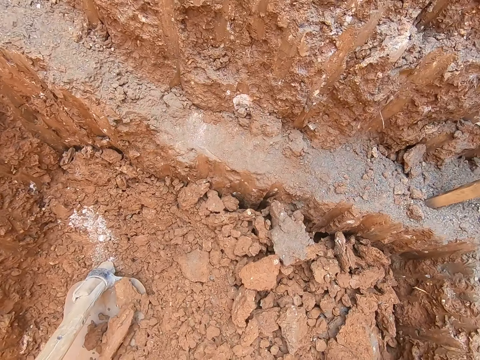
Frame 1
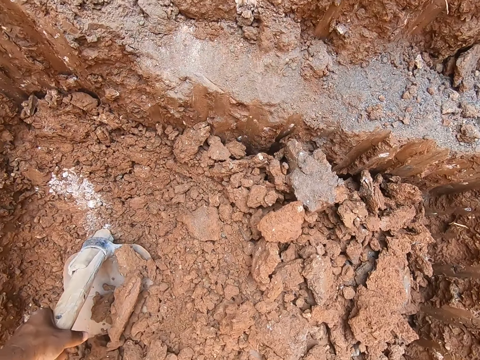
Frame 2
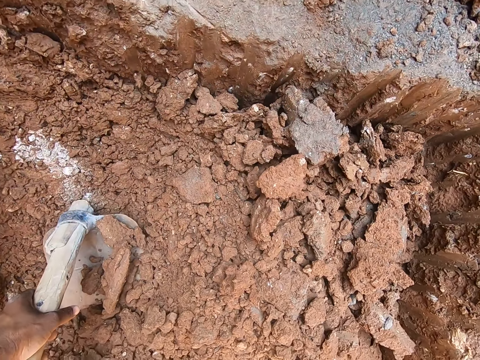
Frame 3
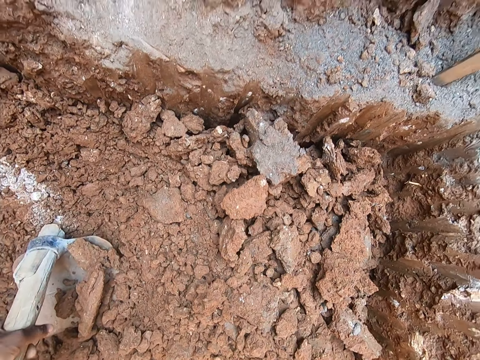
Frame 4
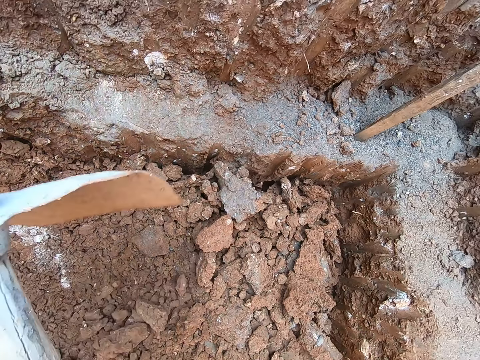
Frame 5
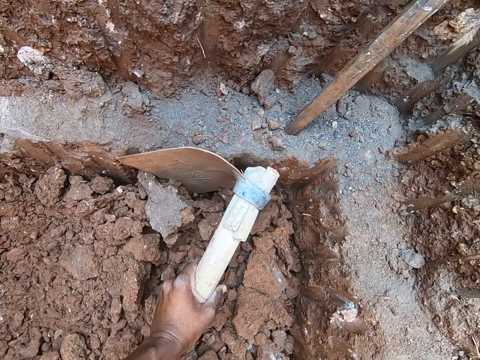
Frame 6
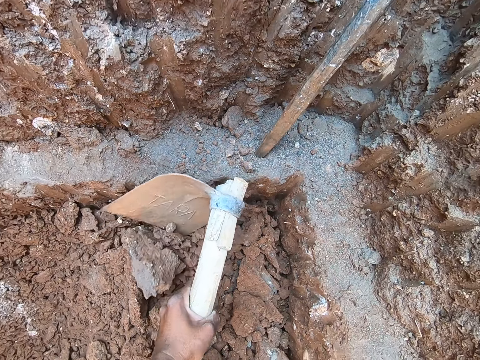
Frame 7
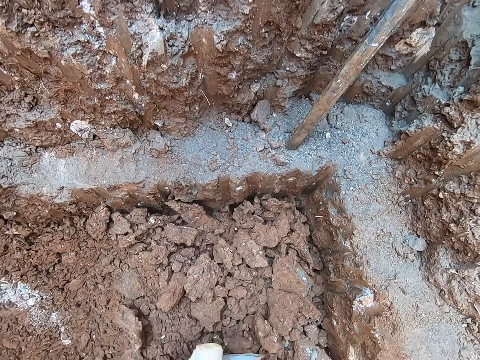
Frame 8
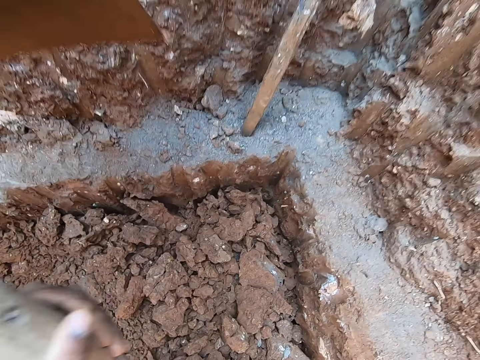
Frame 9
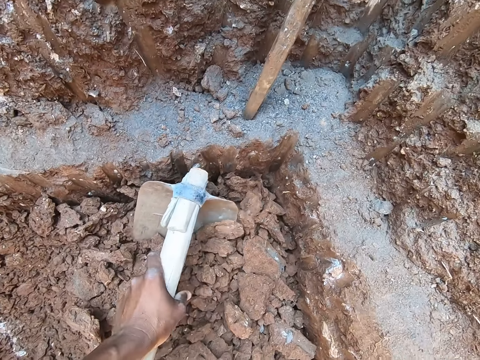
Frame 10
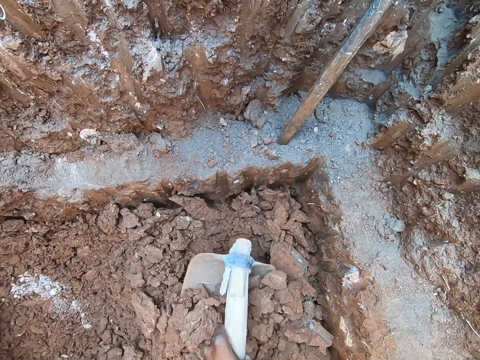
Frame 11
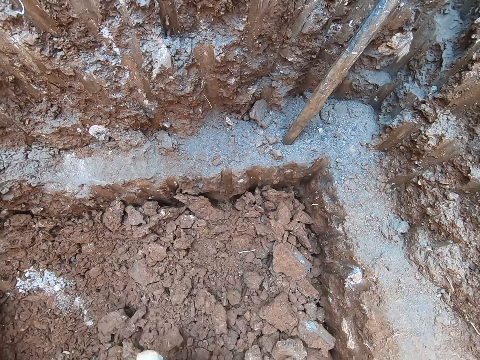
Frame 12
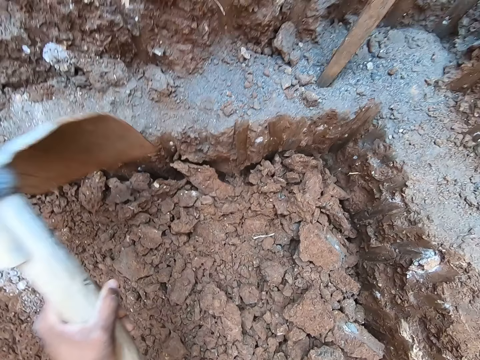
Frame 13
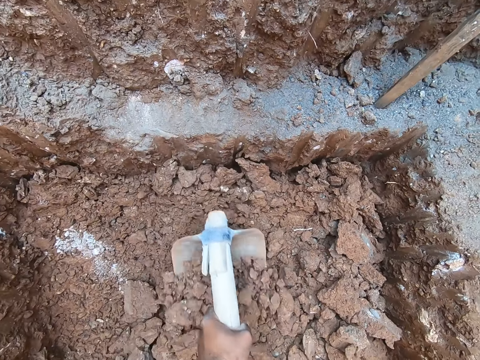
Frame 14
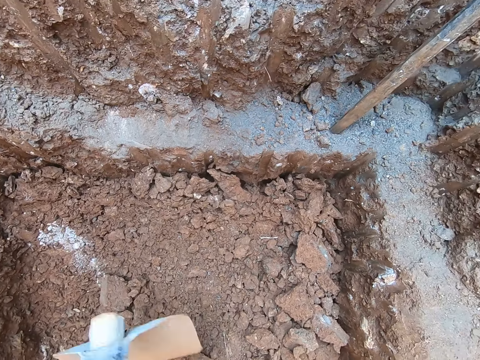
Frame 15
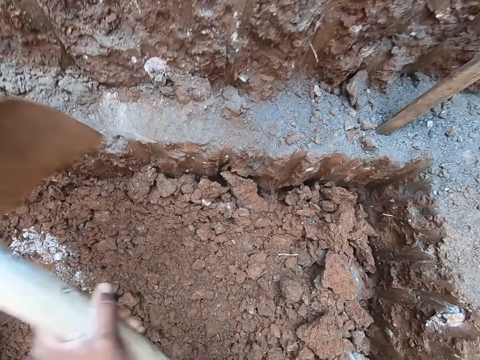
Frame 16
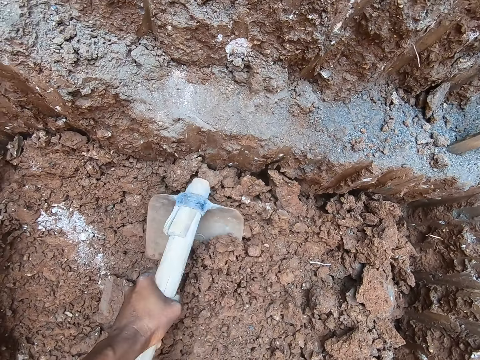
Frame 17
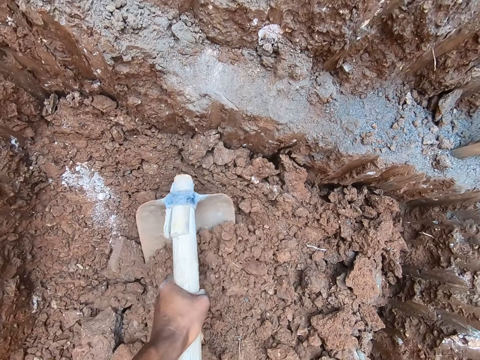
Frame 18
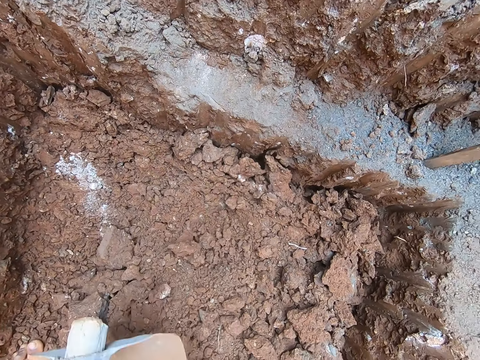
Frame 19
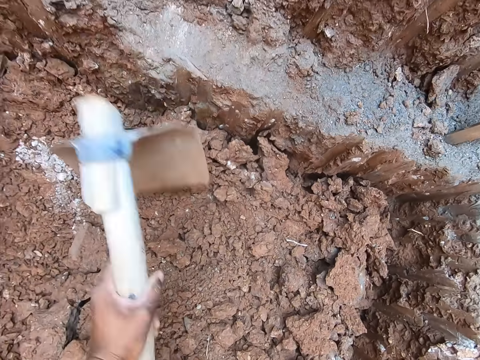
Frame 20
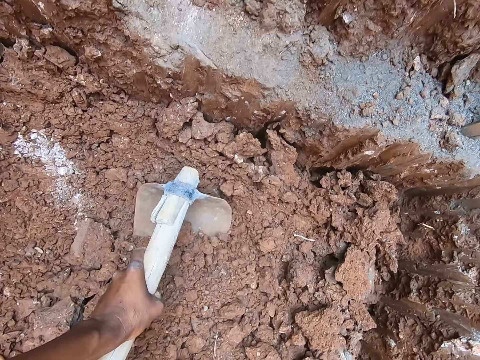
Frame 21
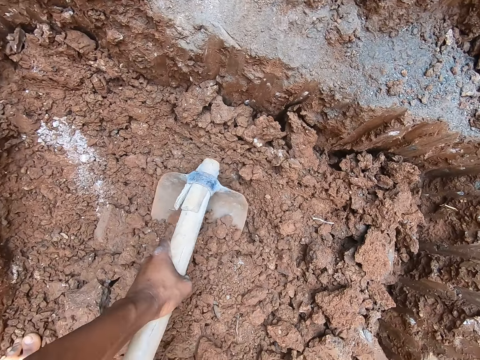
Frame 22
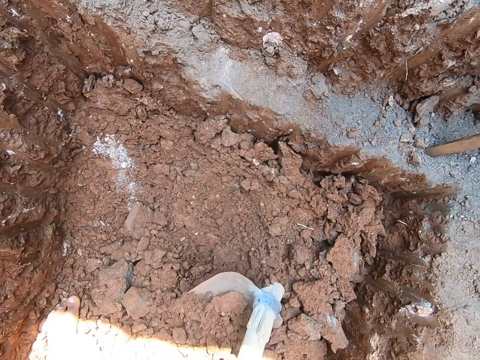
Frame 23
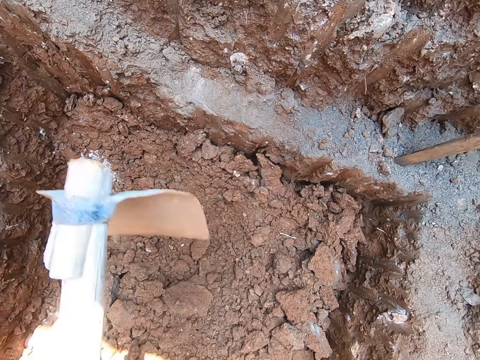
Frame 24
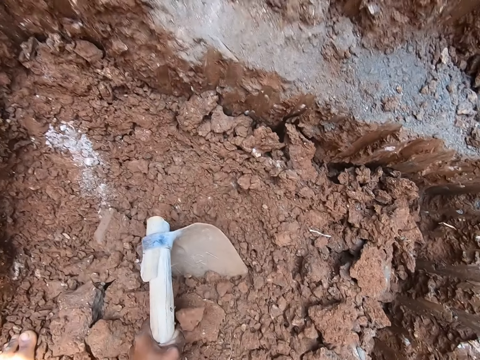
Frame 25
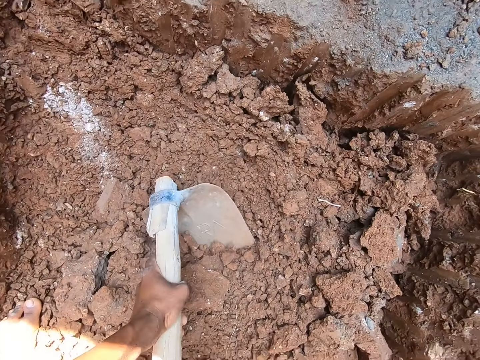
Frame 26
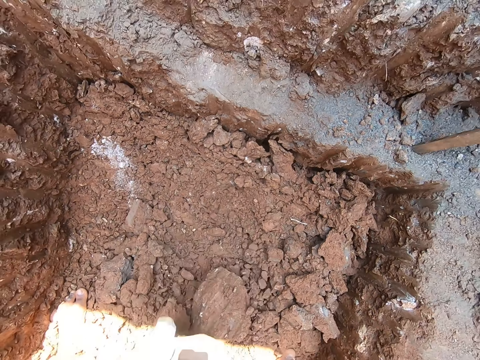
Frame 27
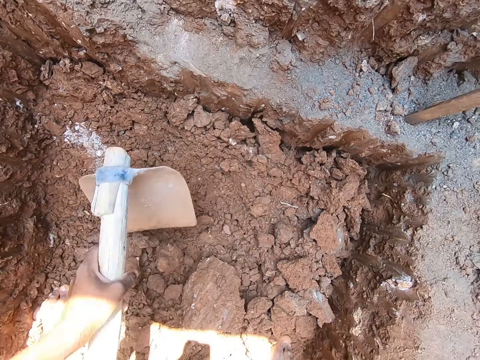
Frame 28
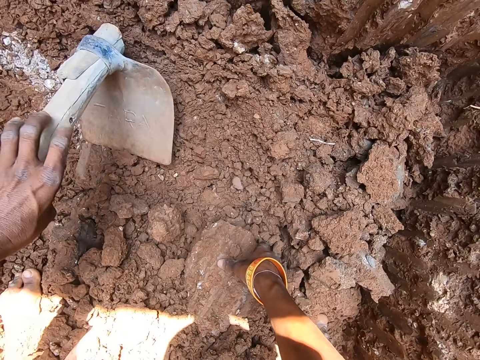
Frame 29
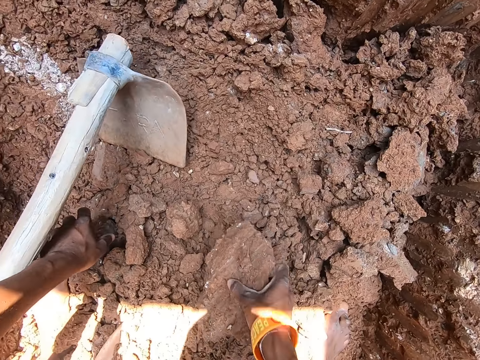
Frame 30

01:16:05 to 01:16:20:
The camera wearer picks up the hoe from the ground in the hole with his left hand. He holds the hoe. He lifts the hoe. He digs stones from the ground in the hole into the bowl with the hoe in both hands. He scoops the soil with the hoe. He digs. He scoops the soil with the hoe. He digs. He scoops the soil with the hoe. He digs. He scoops the soil with the hoe. He drops the hoe on the ground in the hole with his left hand. He picks some rocks from the ground in the hole with both hands.
